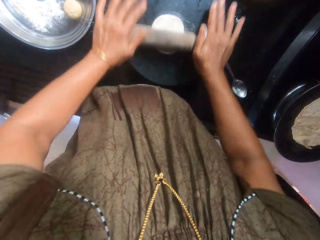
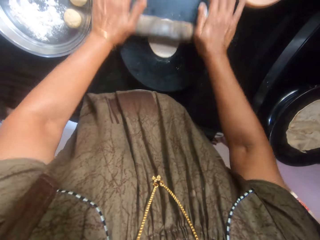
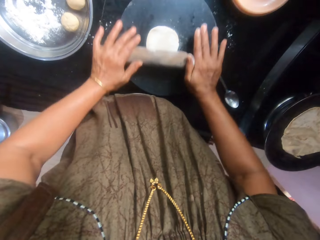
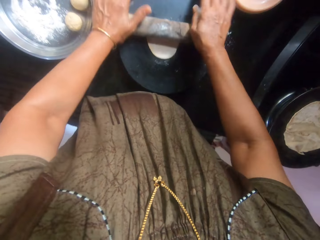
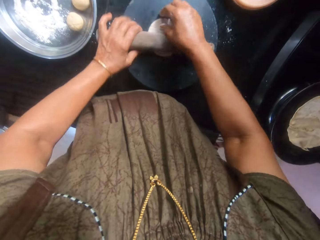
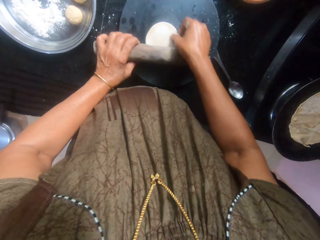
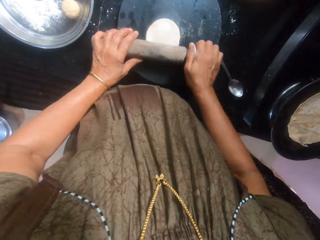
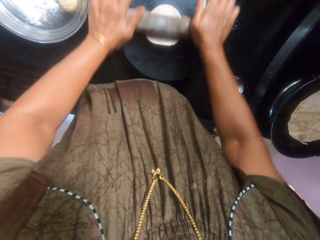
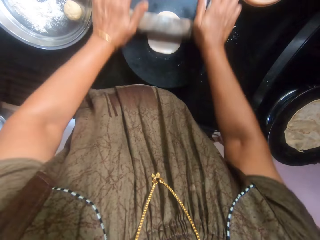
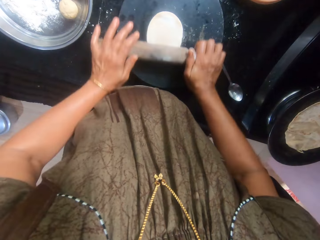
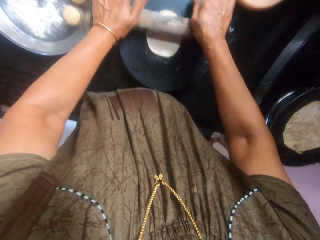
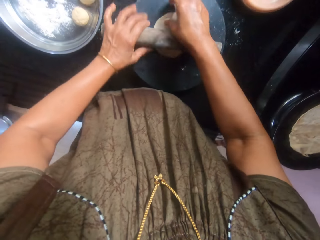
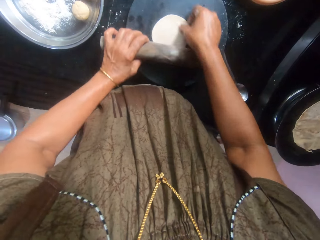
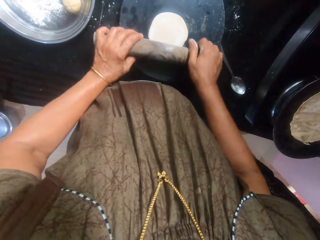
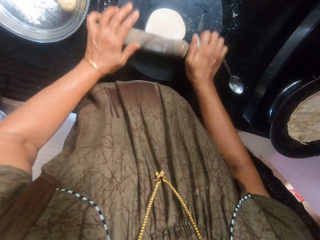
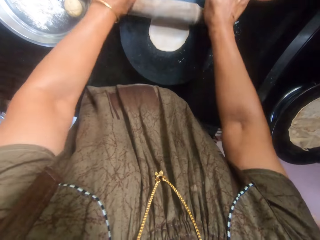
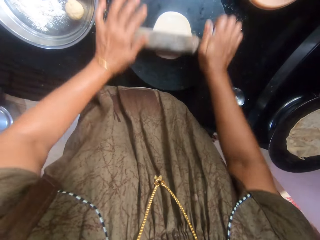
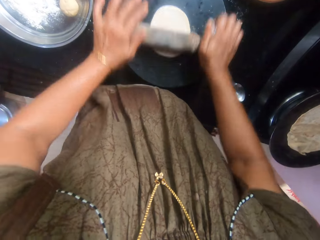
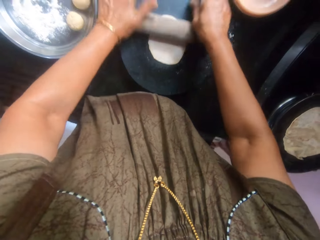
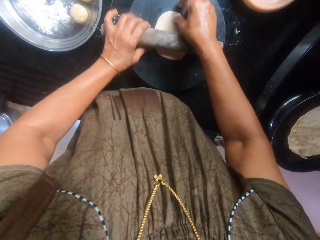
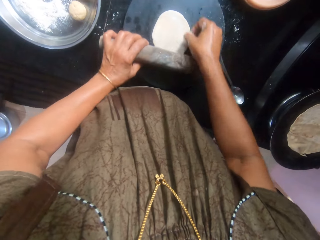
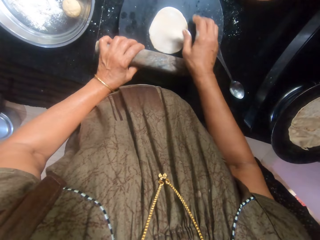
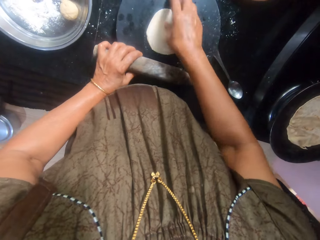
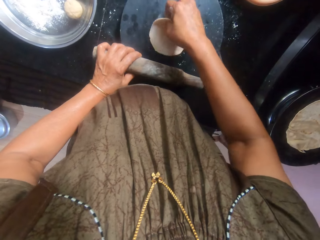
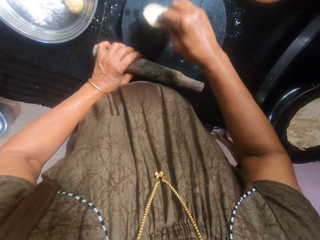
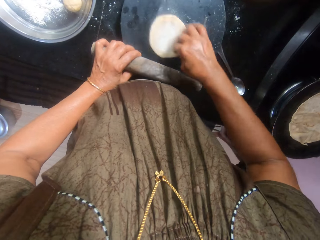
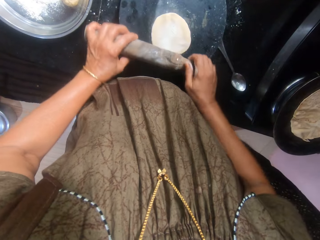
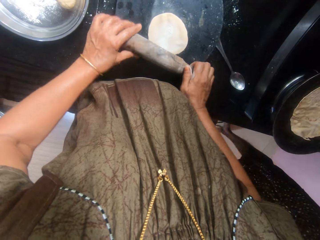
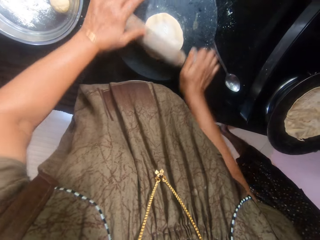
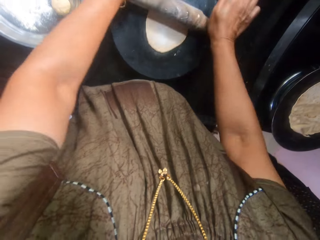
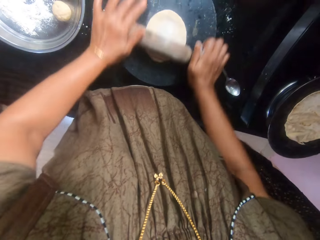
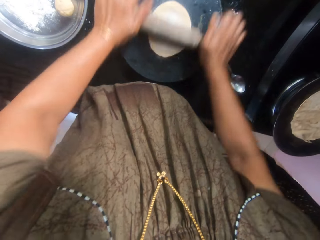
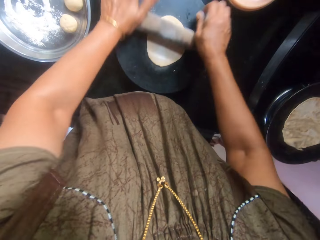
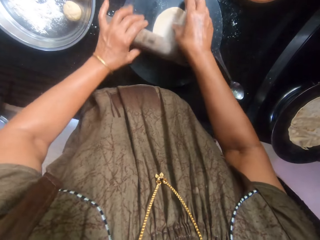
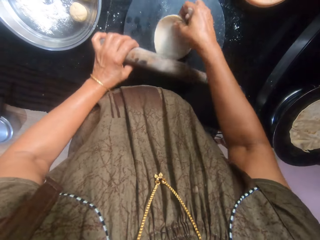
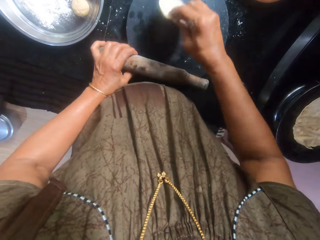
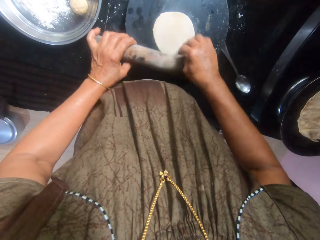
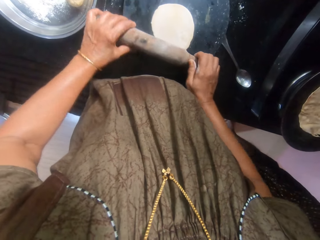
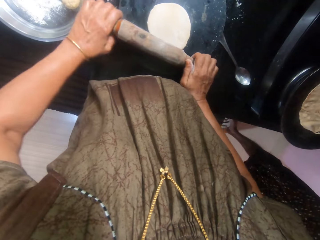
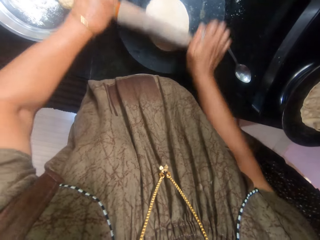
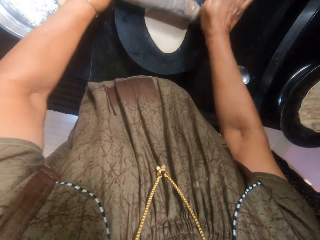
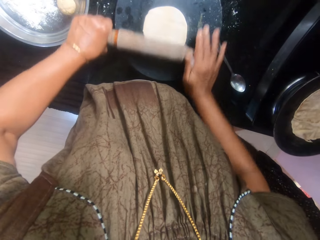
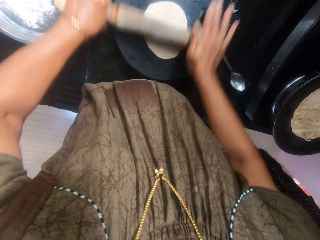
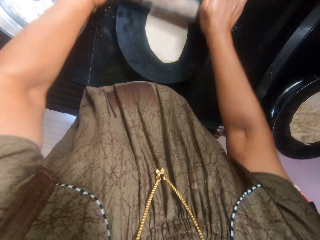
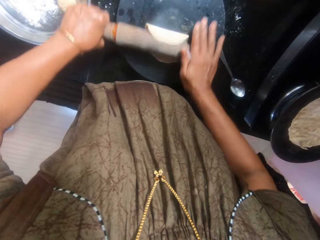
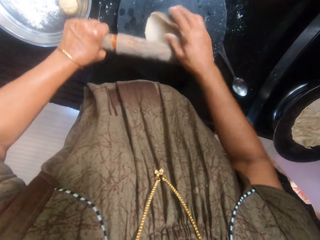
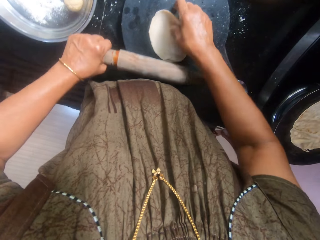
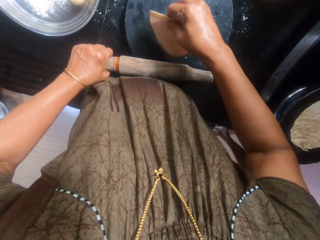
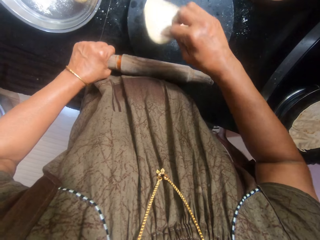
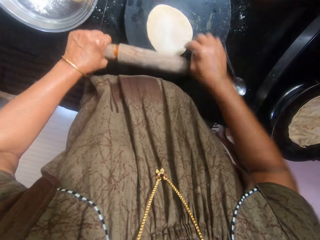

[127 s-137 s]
The camera wearer rotates the dough. They flatten the dough with the rolling pin. They rotate the dough. They flatten the dough with the rolling pin. They rotate the dough. They turn the dough upside down. They flatten the dough with the rolling pin. They turn the dough upside down. They flatten the dough with the rolling pin. They turn the dough upside down.

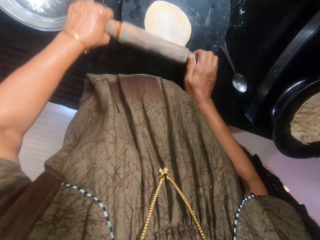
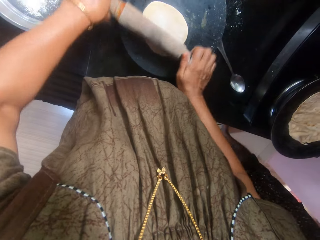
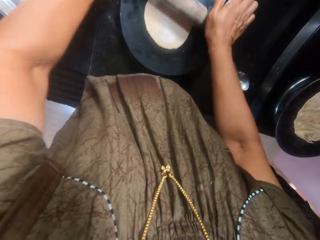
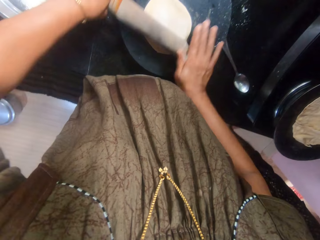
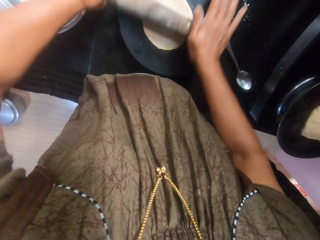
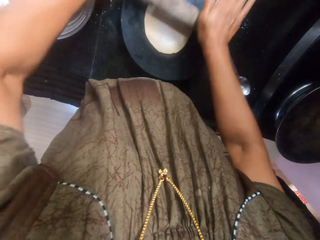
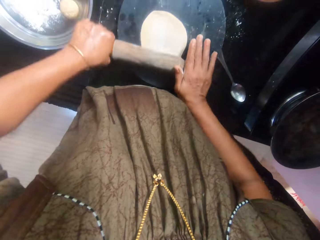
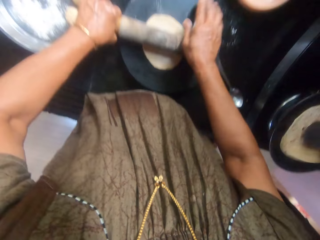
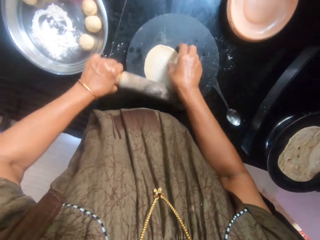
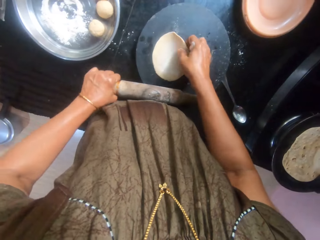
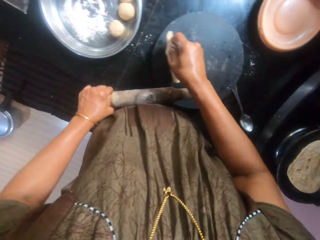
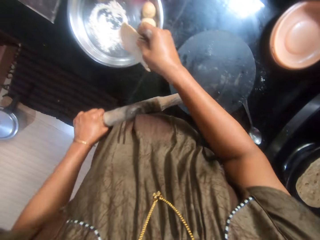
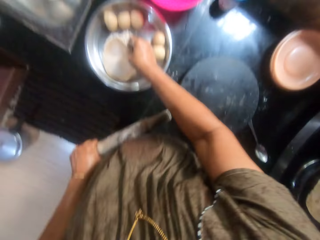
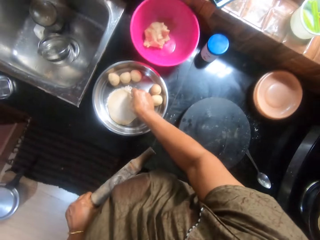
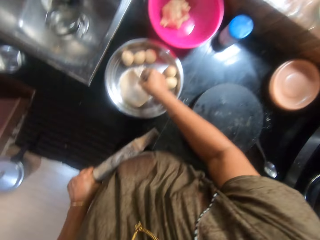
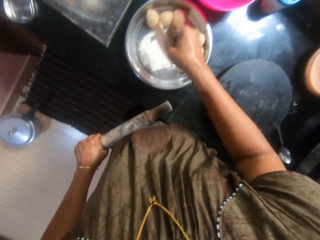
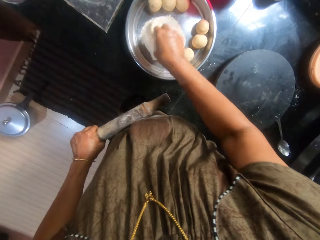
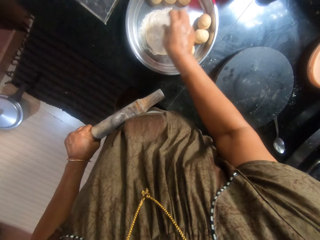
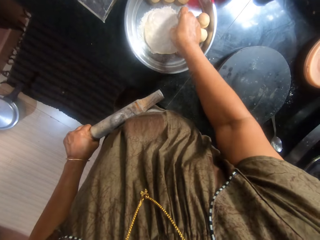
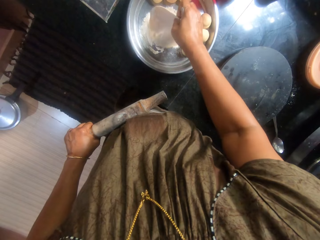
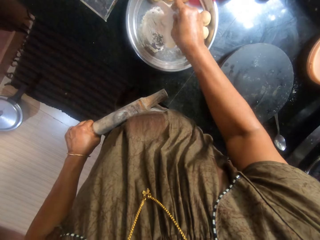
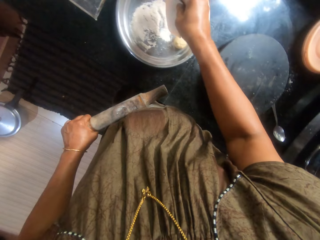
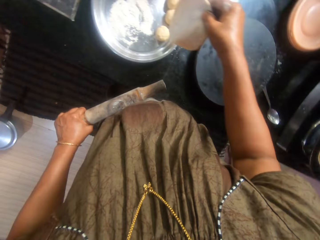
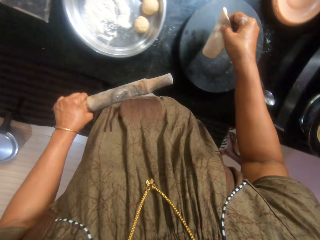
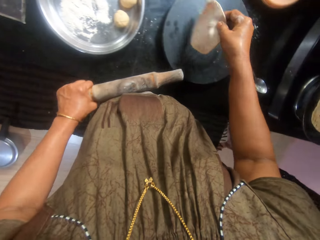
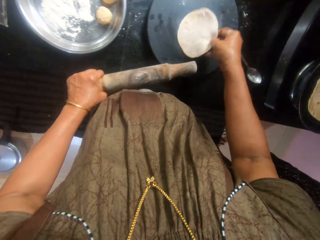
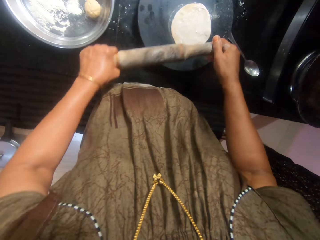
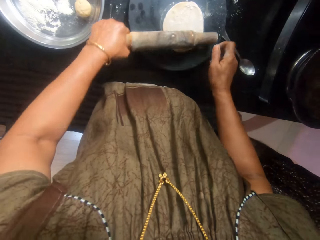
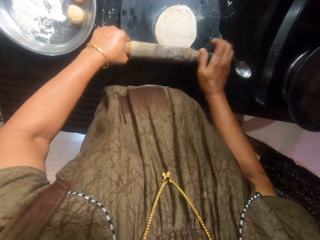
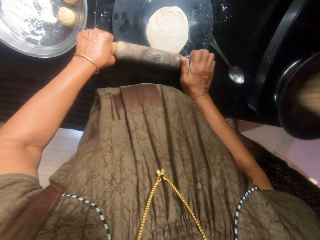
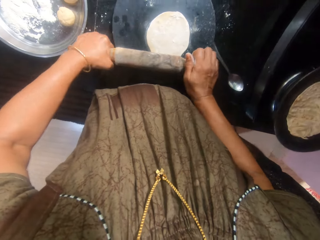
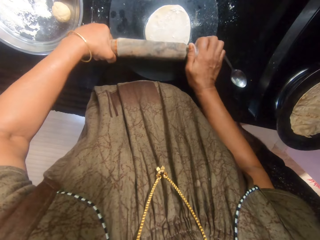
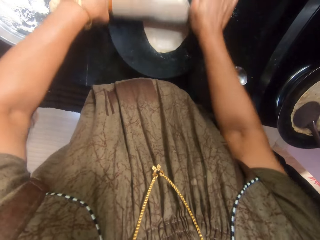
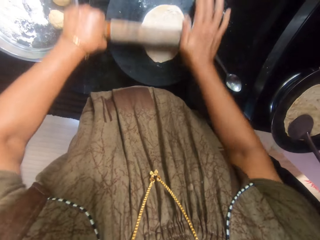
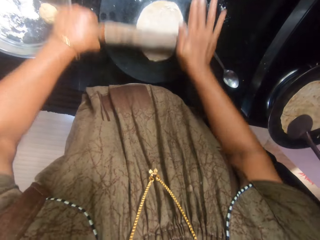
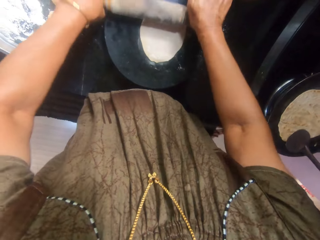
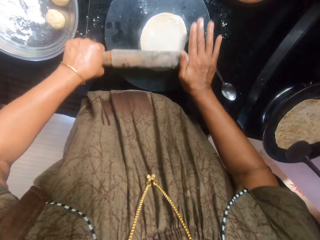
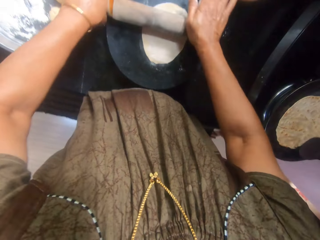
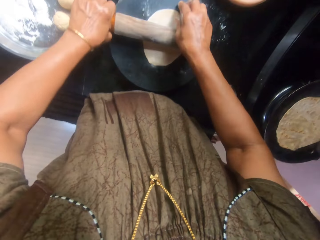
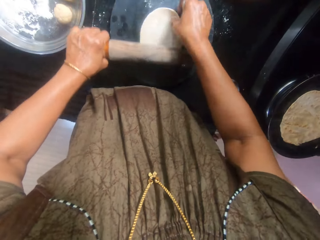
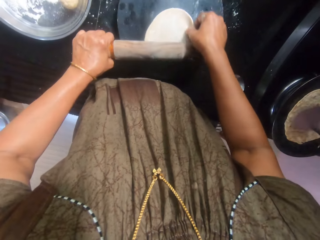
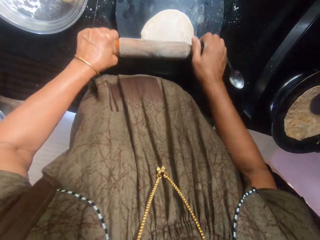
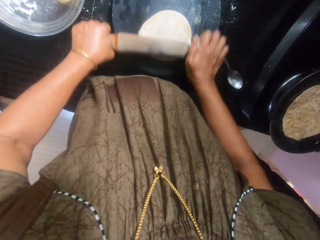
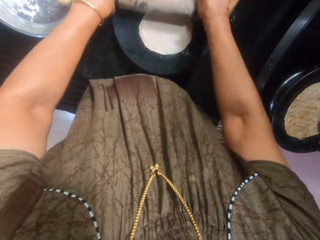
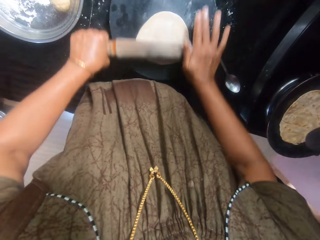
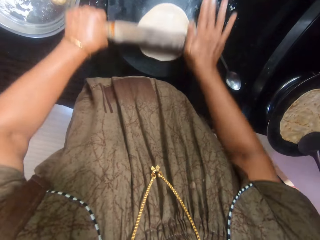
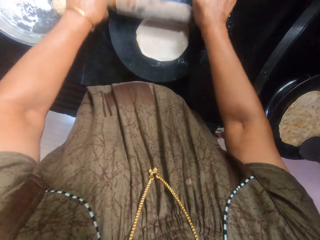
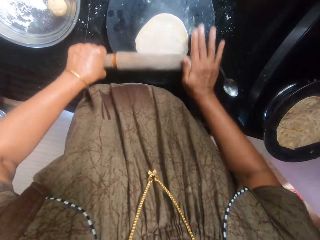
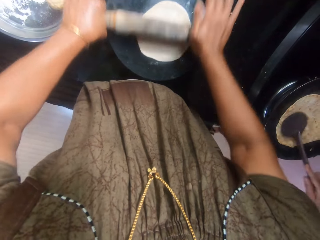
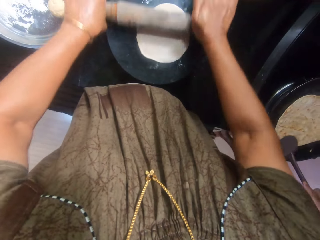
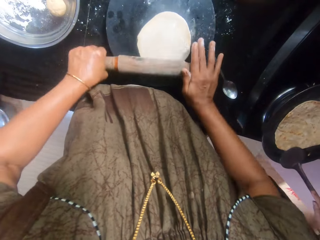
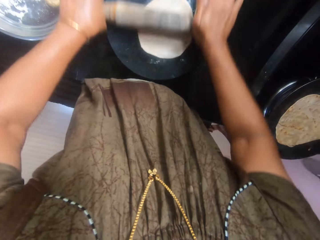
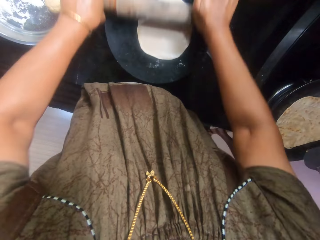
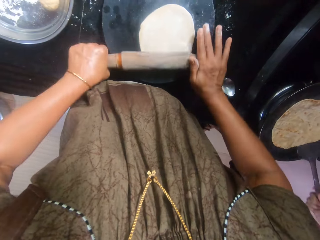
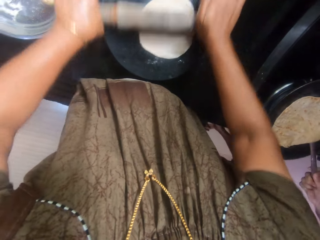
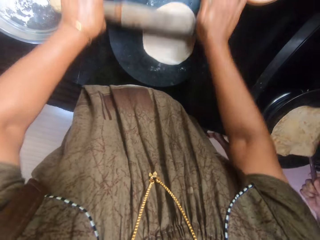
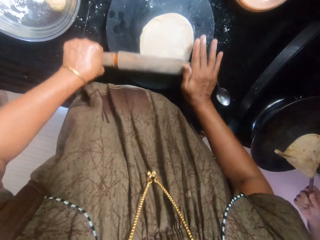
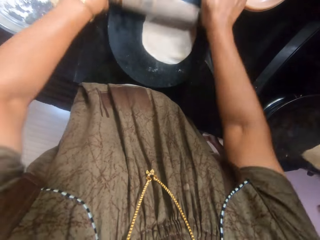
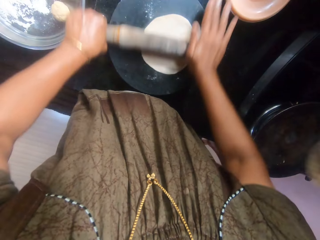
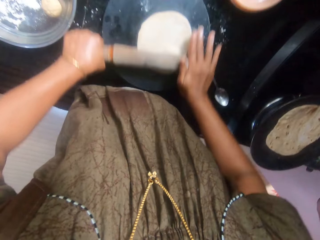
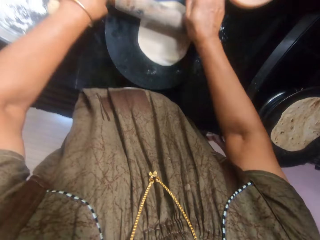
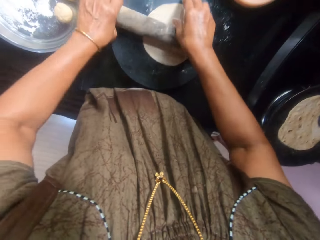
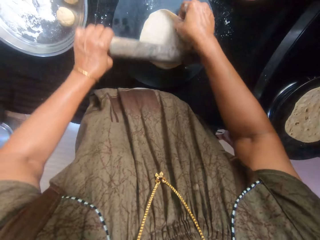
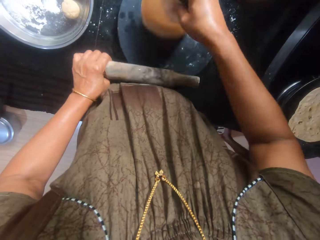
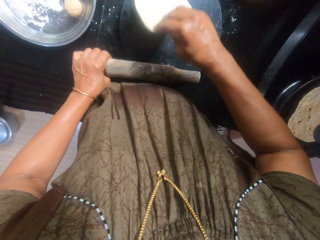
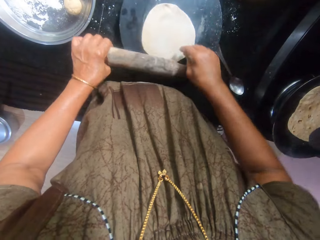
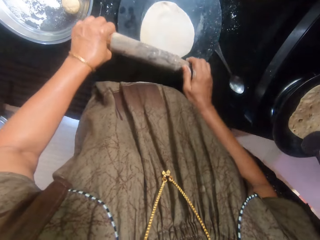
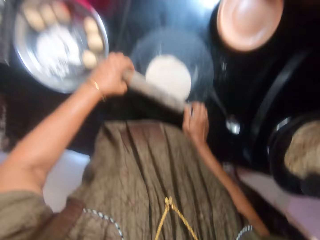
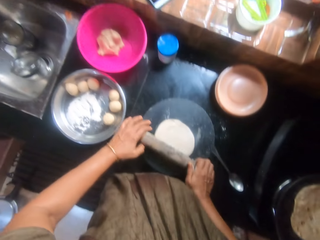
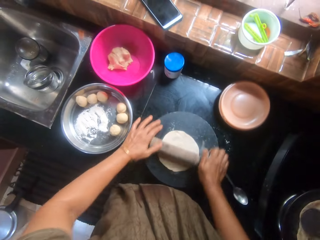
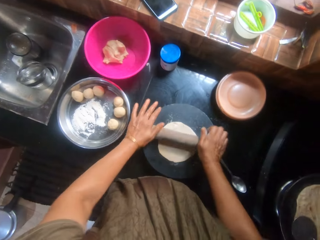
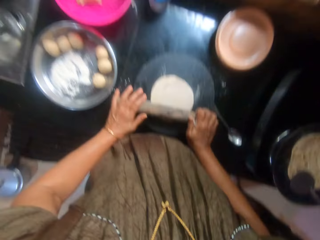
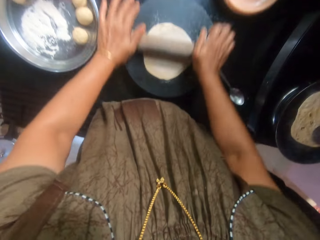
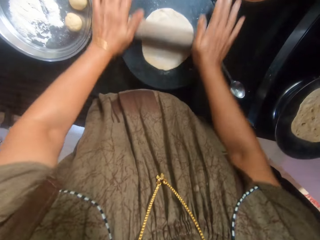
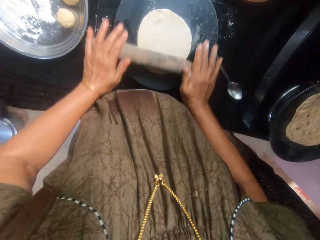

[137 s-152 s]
The camera wearer flattens the dough with the rolling pin. A woman cooks the flatbread. The camera wearer picks the dough from the pastry board. They mix the dough in flour inside the tray. They place the dough on the pastry board. They flatten the dough with the rolling pin. The woman rubs oil on the dough in the pan with a spoon. The camera wearer rotates the dough. They flatten the dough with the rolling pin. The woman cooks the flatbread. The camera wearer turns the dough upside down. They flatten the dough with the rolling pin.
